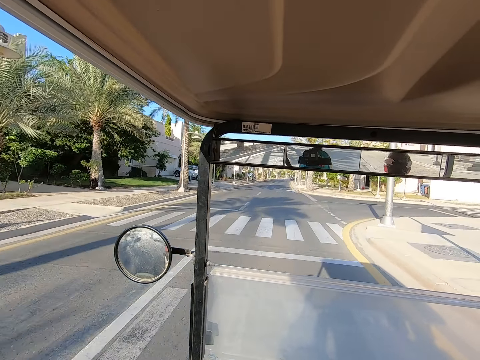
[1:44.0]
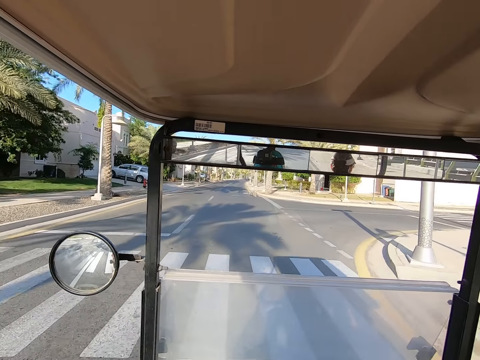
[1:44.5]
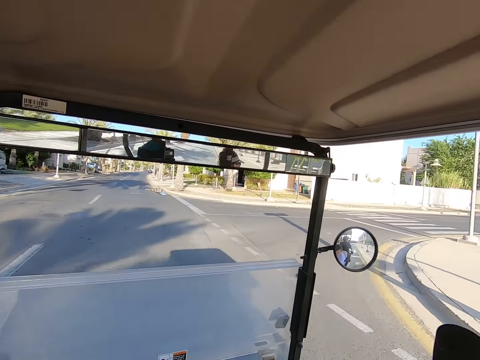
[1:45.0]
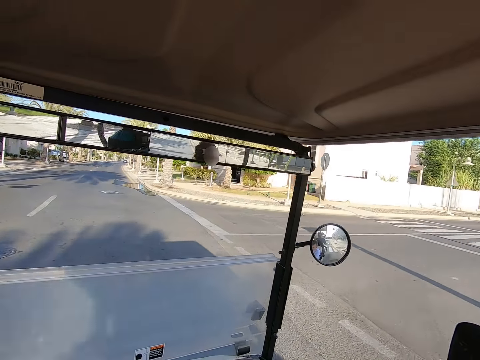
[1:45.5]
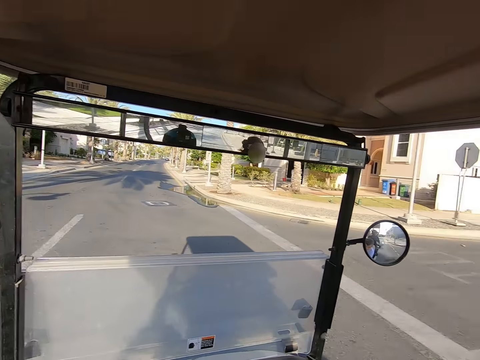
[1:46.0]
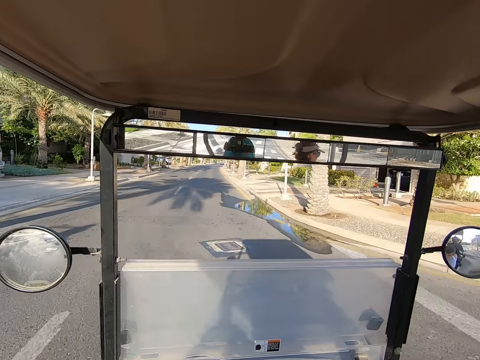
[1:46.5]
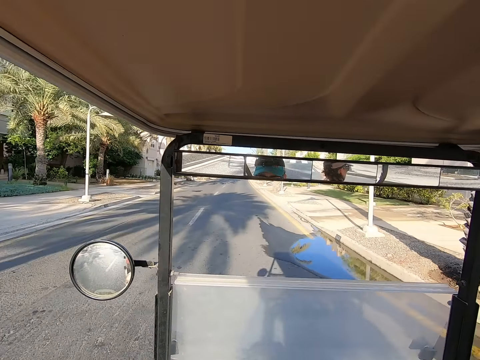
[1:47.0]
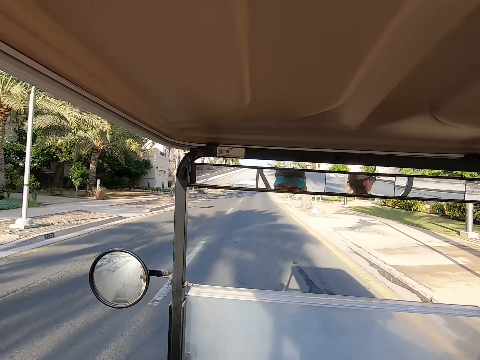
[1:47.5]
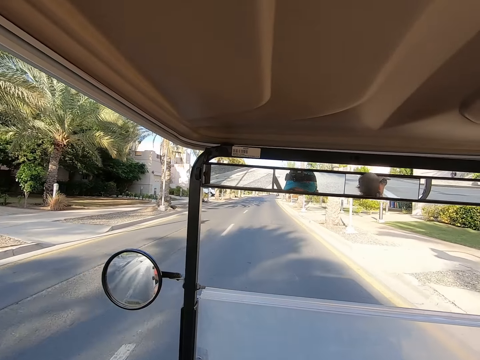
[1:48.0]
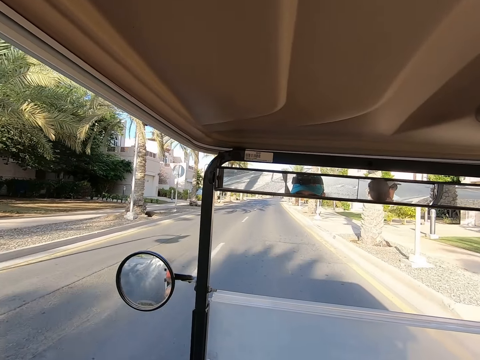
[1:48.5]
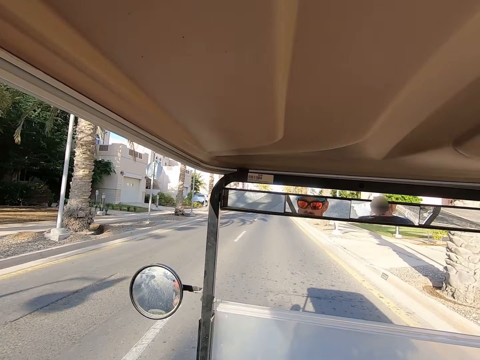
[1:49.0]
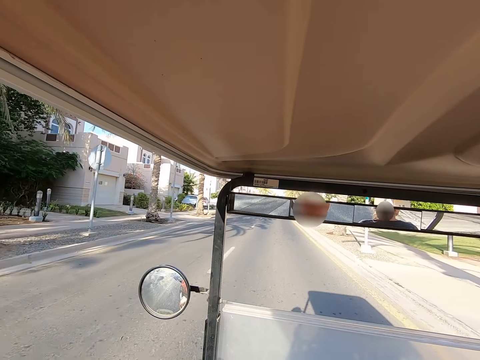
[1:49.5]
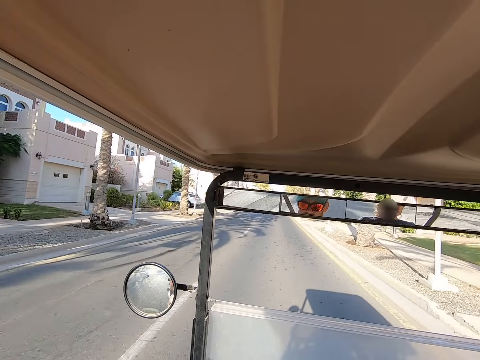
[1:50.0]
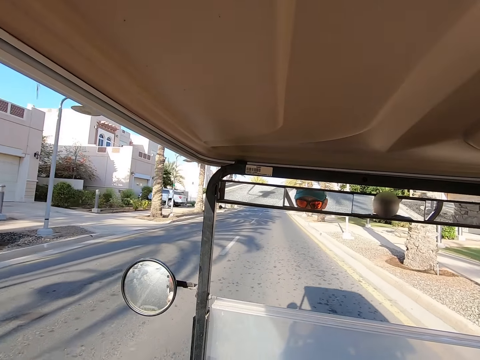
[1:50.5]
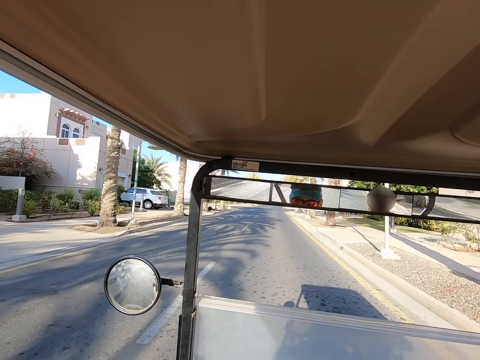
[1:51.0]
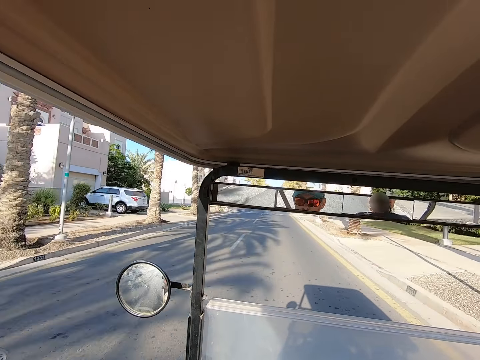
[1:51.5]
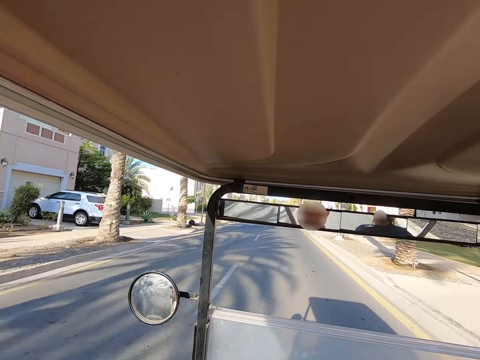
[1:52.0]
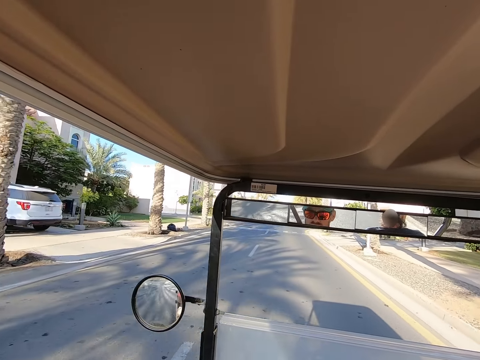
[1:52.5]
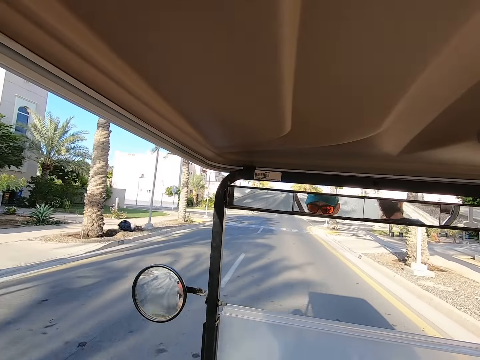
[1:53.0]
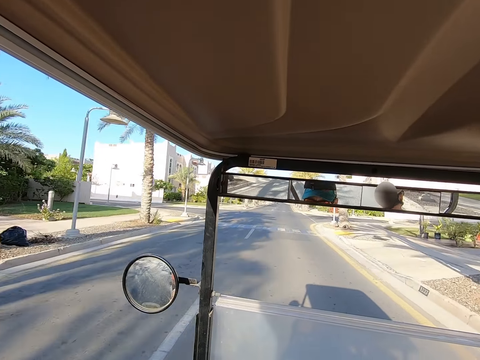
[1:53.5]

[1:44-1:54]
The camera wearer stares around on the road. They drive on the road.

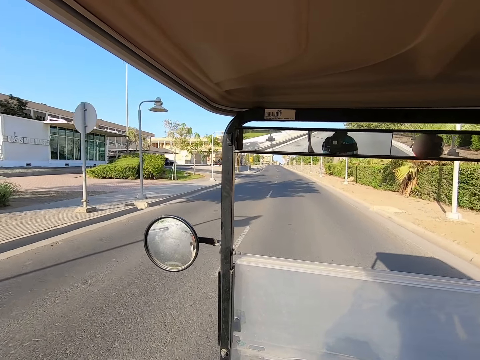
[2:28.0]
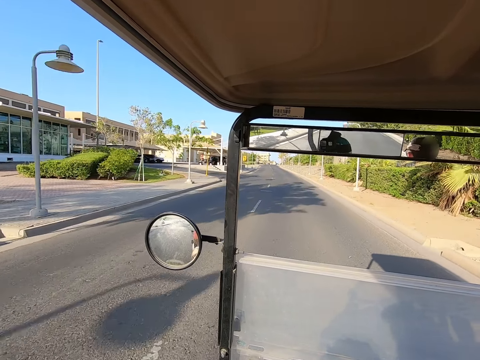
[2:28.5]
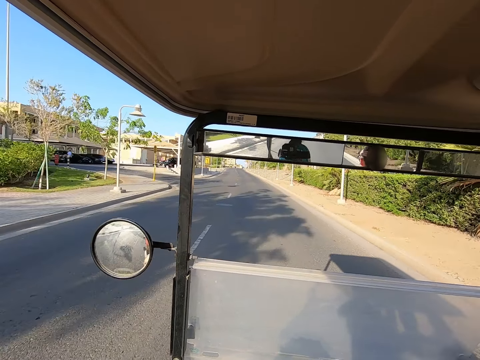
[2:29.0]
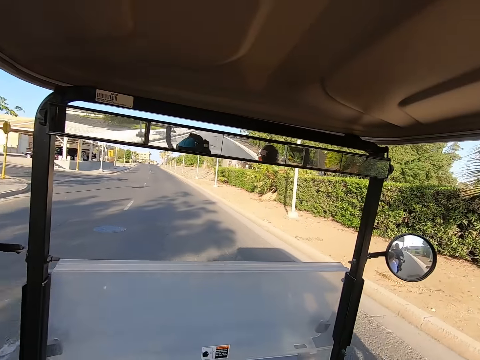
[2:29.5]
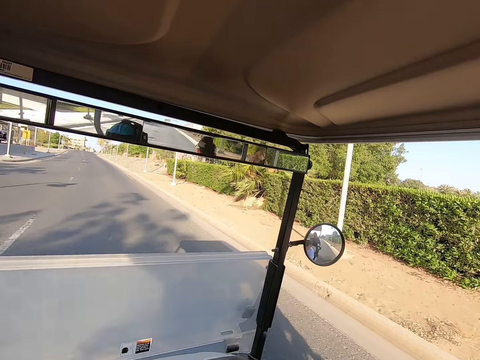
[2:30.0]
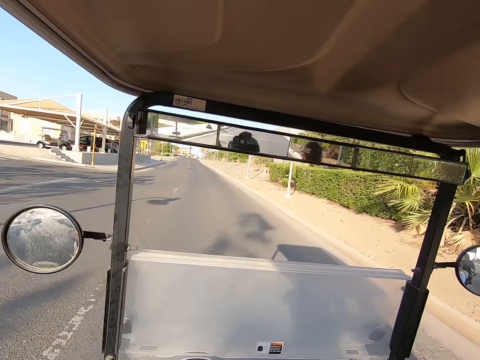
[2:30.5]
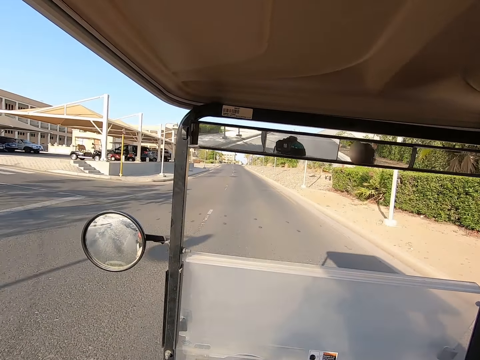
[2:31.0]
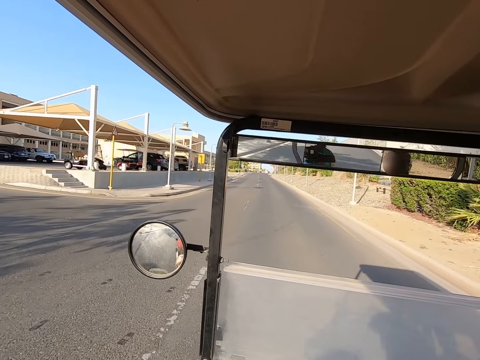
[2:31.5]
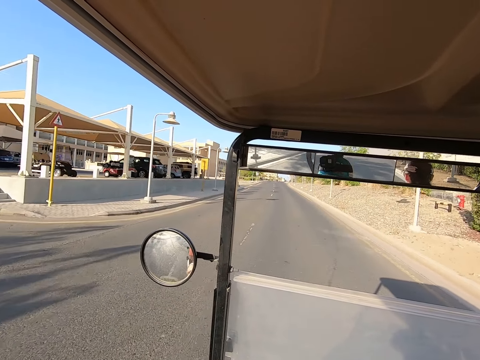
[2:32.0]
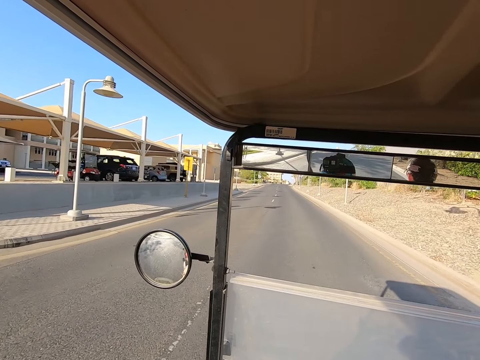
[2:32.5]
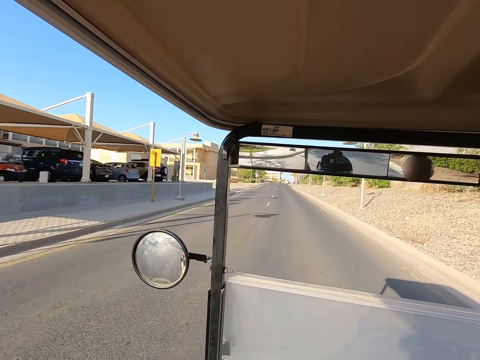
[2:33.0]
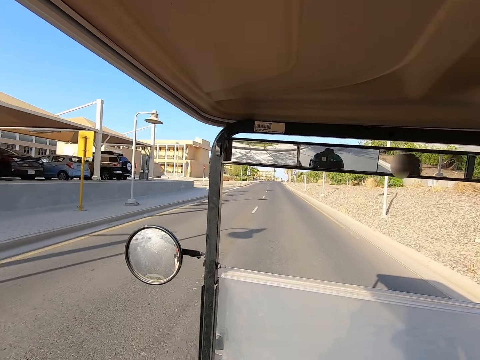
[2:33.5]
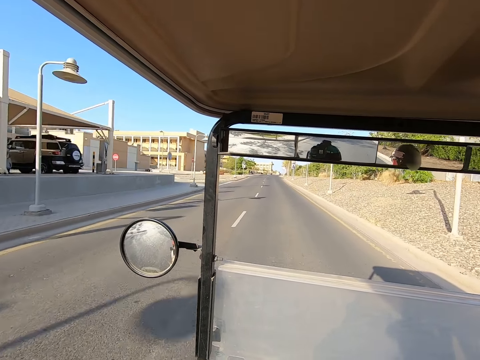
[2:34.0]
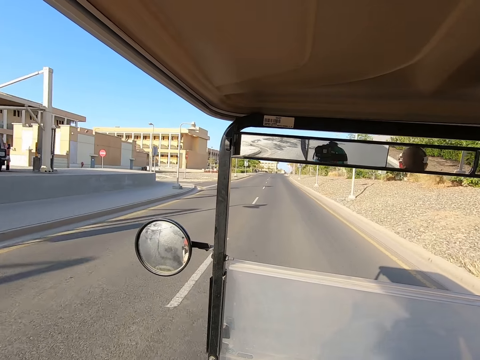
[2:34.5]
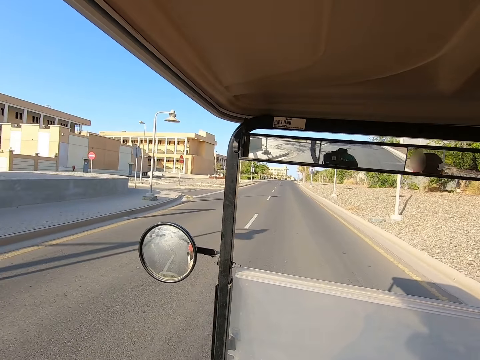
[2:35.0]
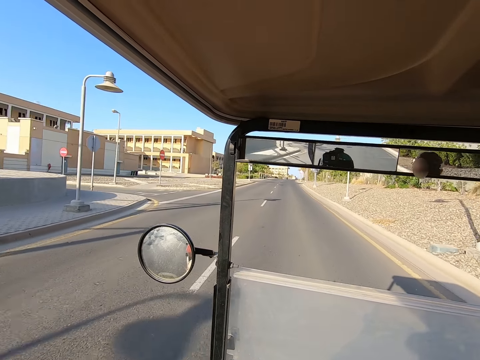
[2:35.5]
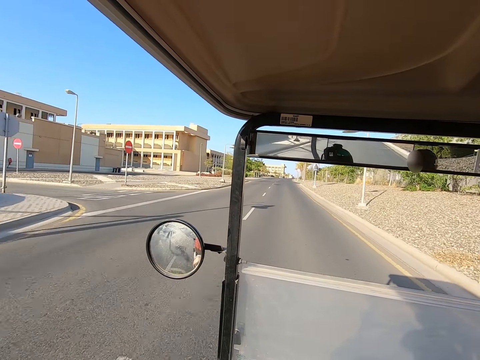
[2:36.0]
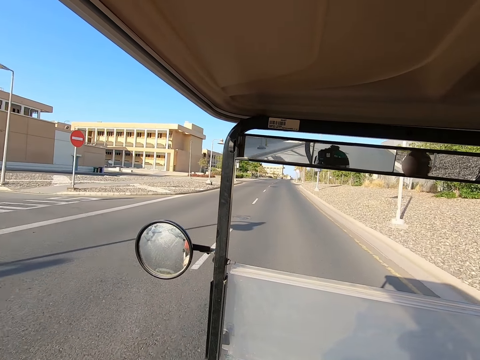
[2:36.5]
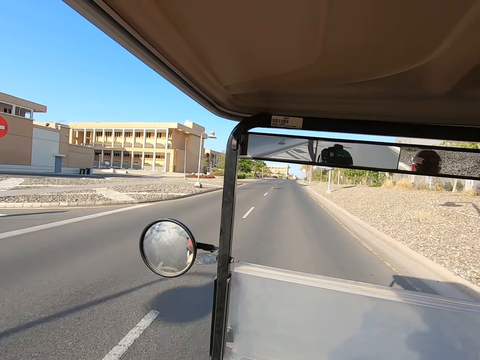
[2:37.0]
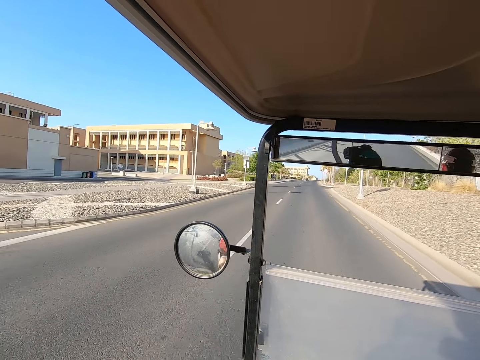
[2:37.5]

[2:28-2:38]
The camera wearer stares around on the road. They drive on the road.

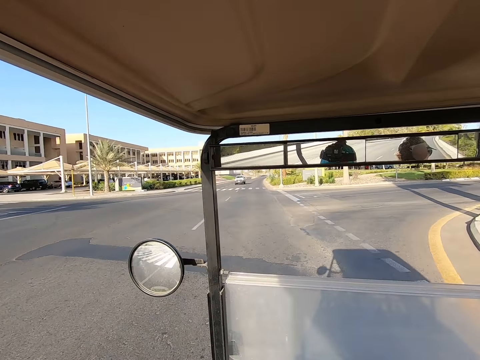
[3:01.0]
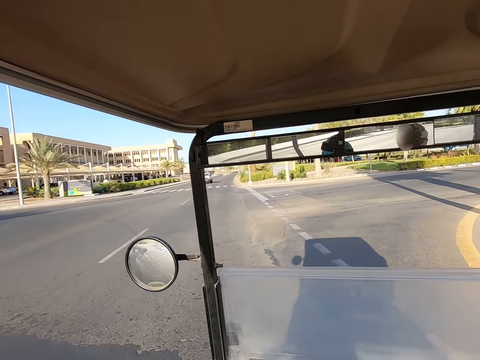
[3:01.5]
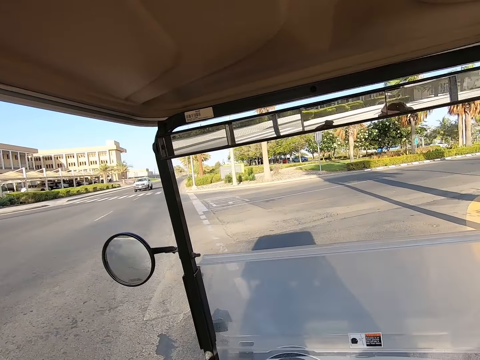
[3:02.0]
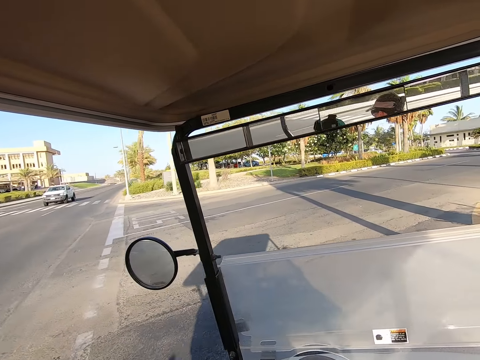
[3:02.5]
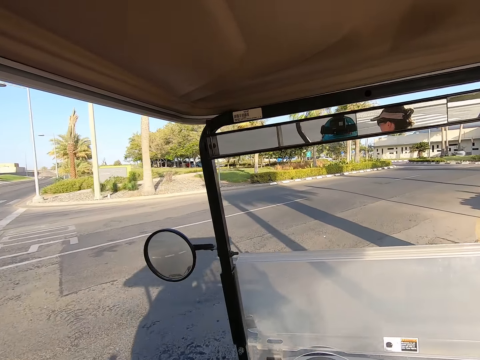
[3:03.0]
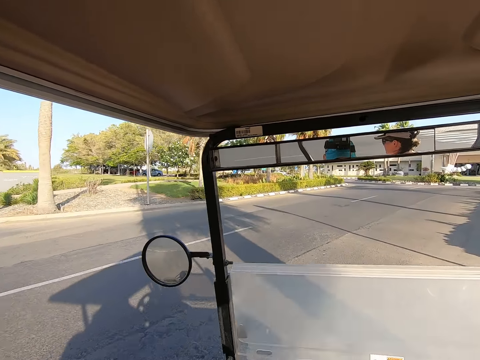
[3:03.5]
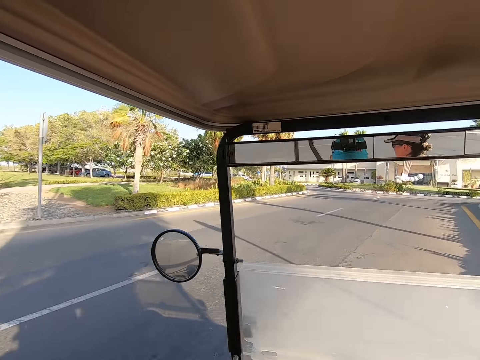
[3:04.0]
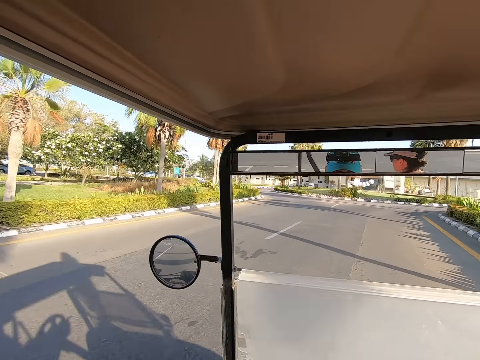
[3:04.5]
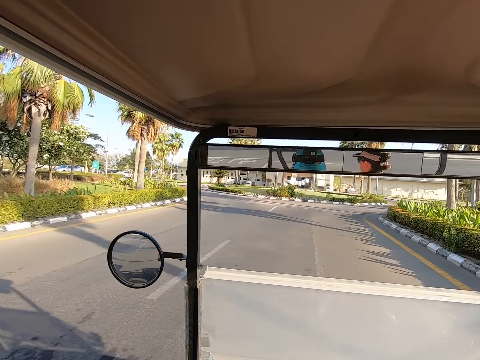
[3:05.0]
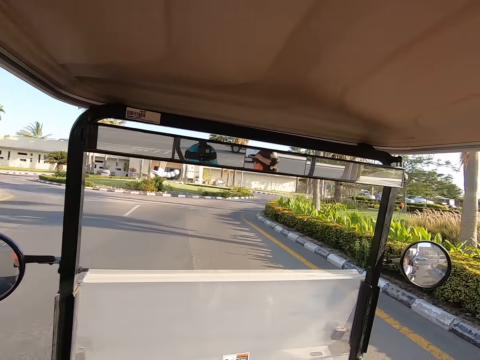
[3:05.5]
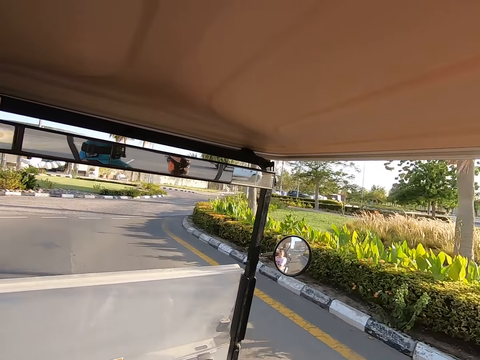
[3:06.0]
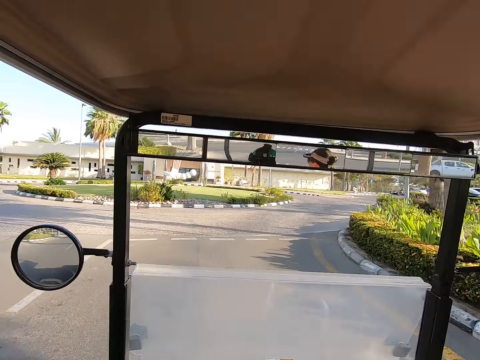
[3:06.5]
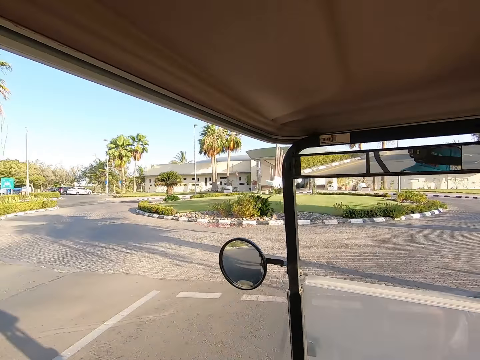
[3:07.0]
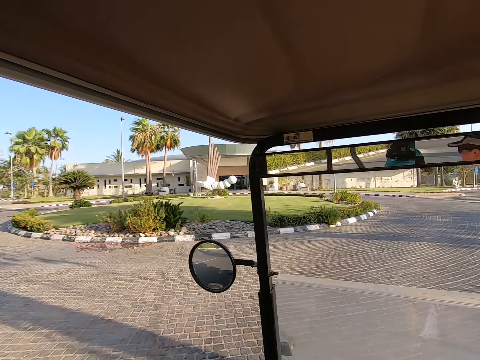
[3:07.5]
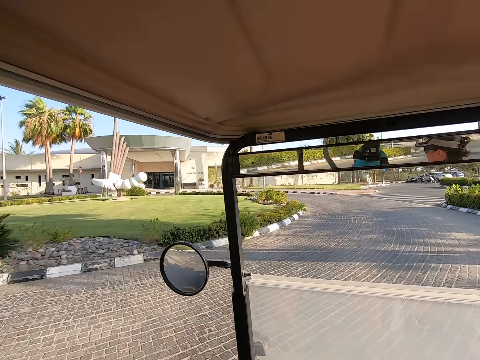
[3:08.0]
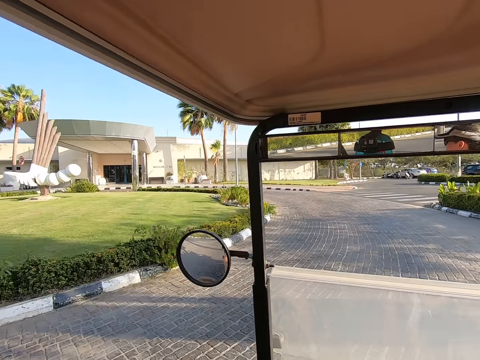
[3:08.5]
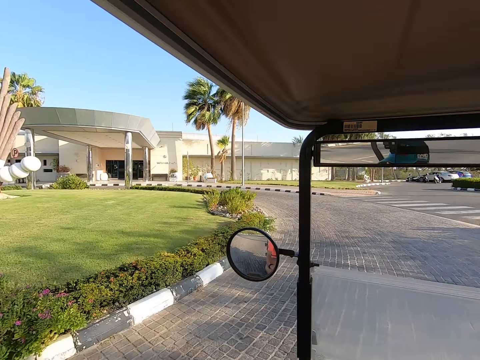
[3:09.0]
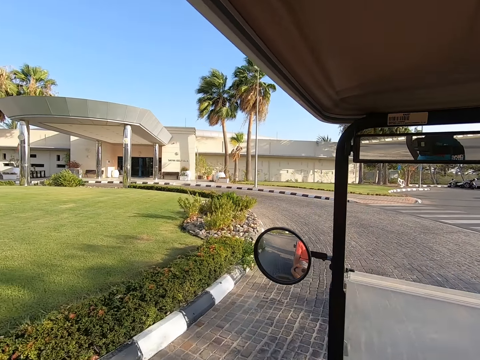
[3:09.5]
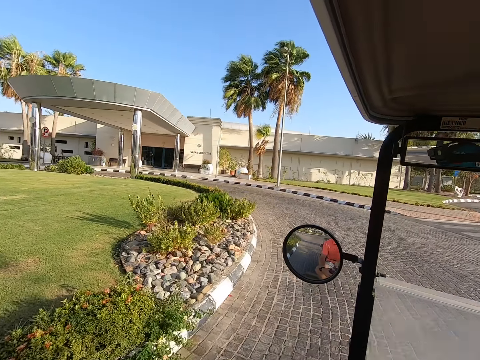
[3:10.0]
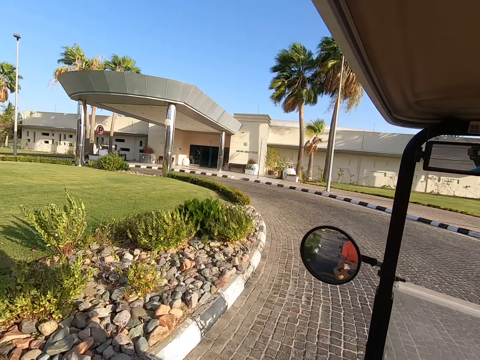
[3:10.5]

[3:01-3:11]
The camera wearer negotiates a corner. They look around on the road. They drive on the road.
